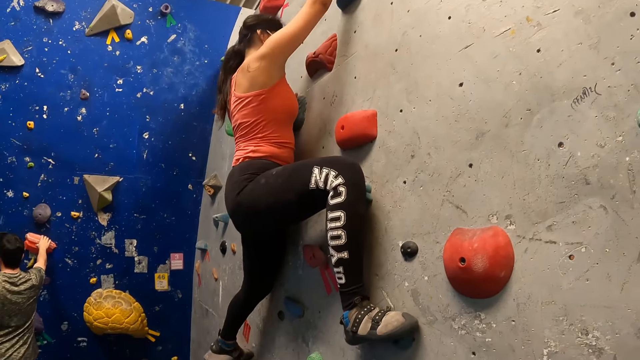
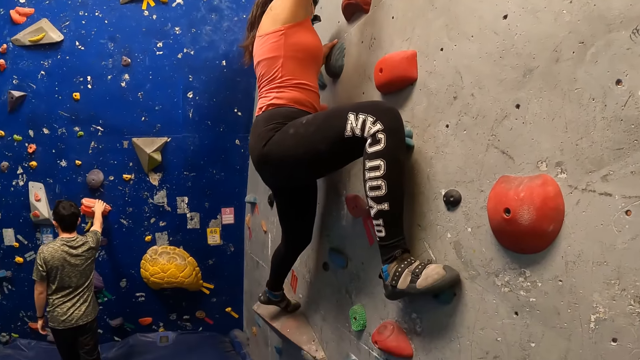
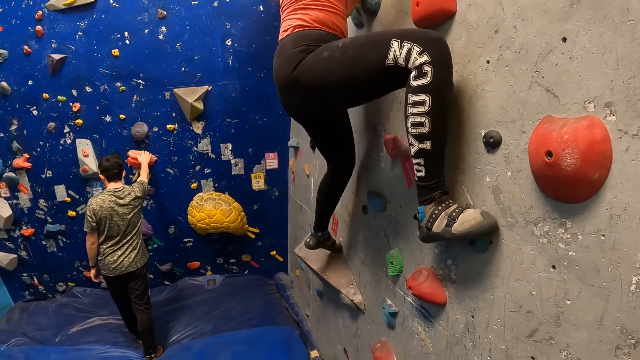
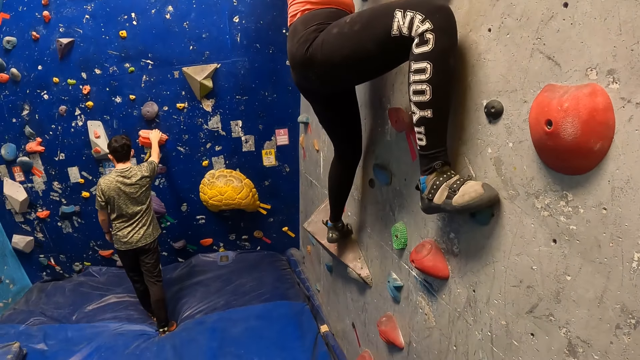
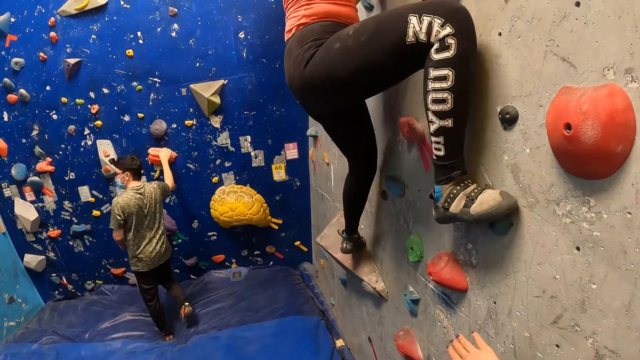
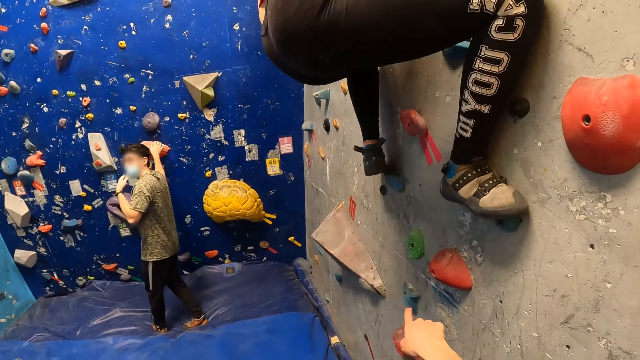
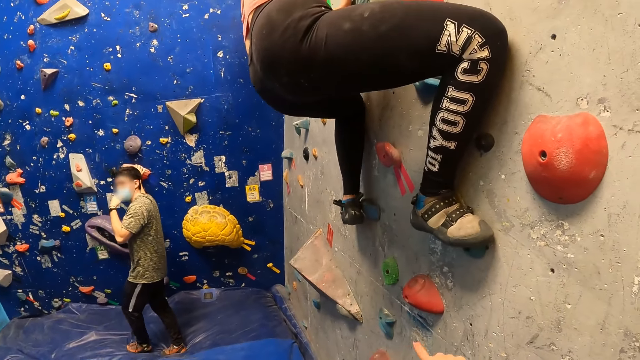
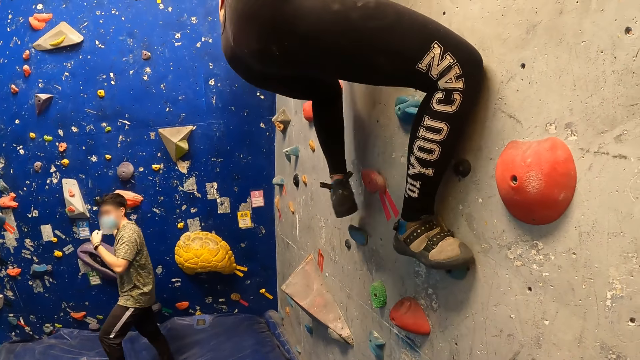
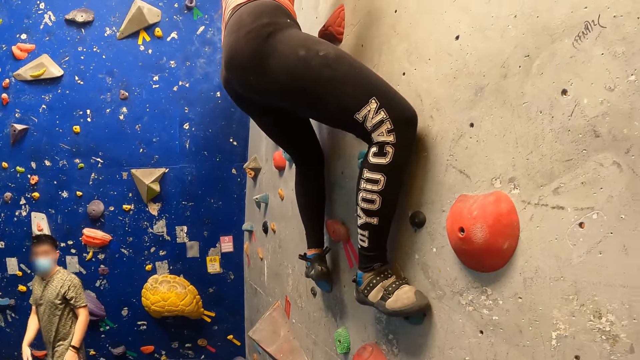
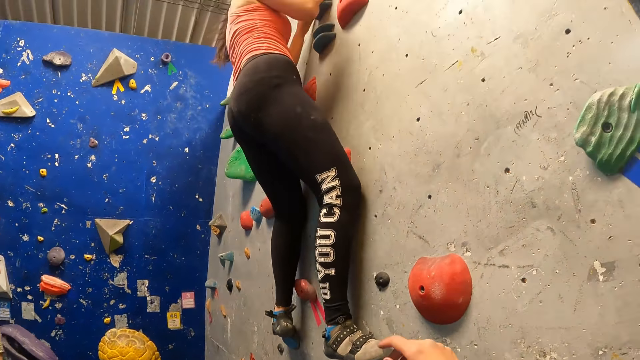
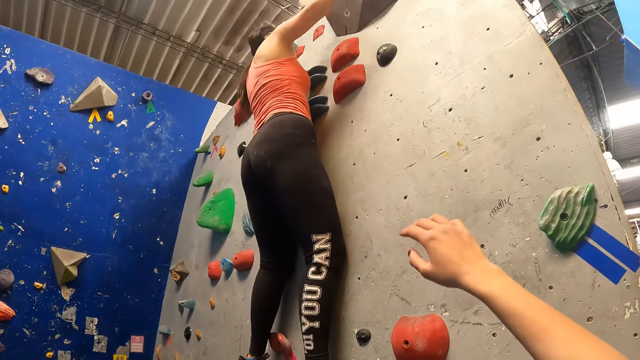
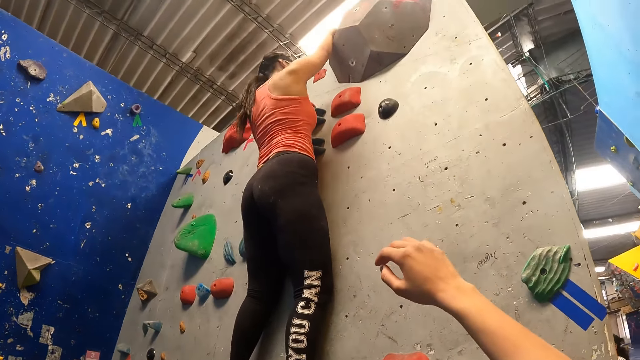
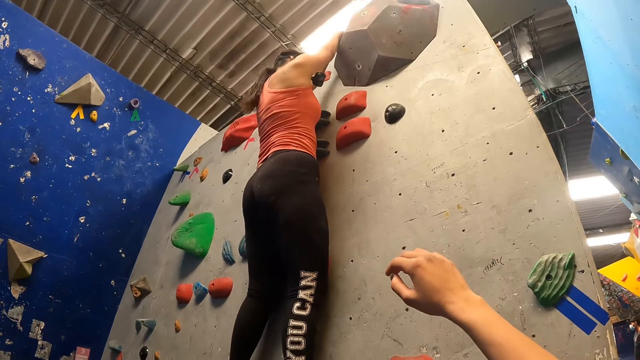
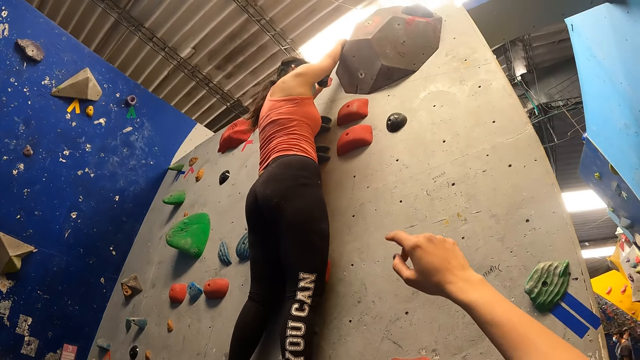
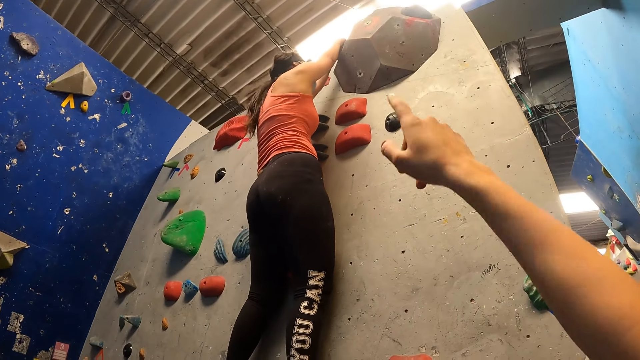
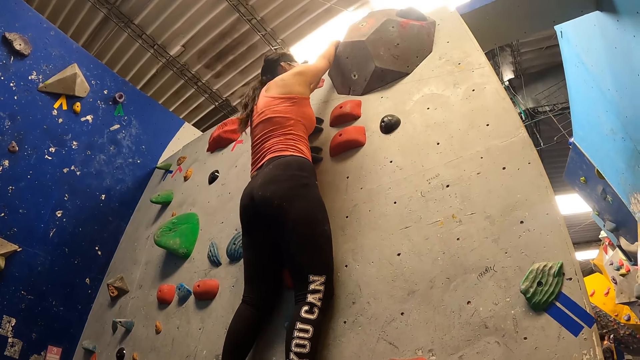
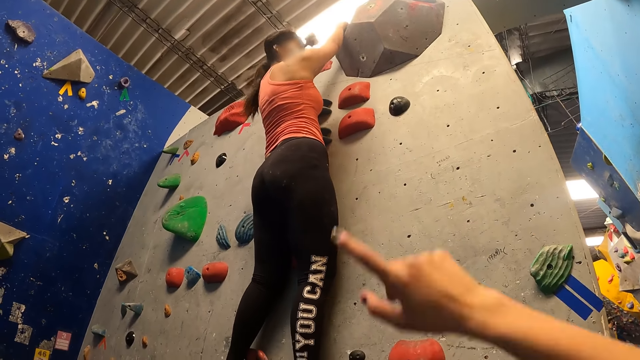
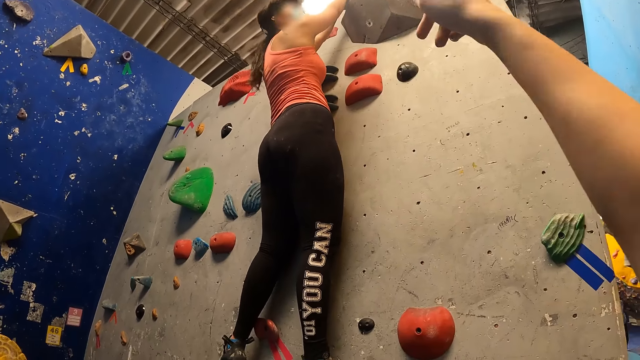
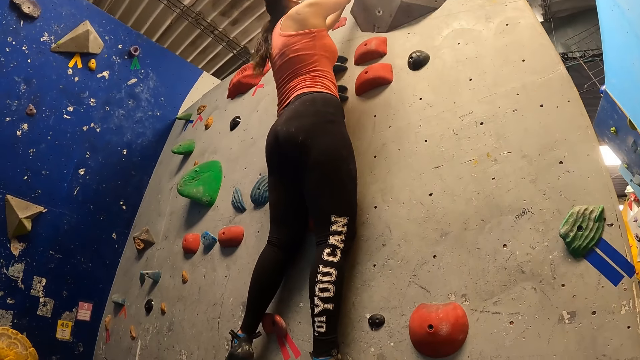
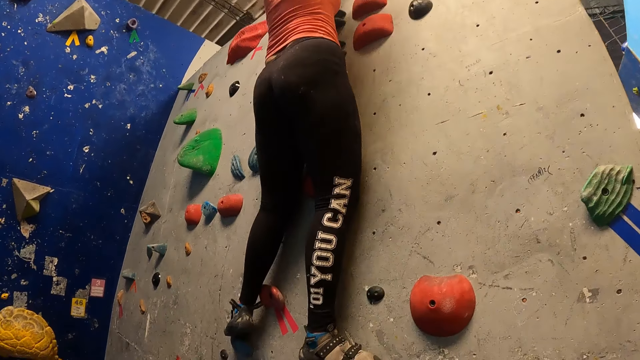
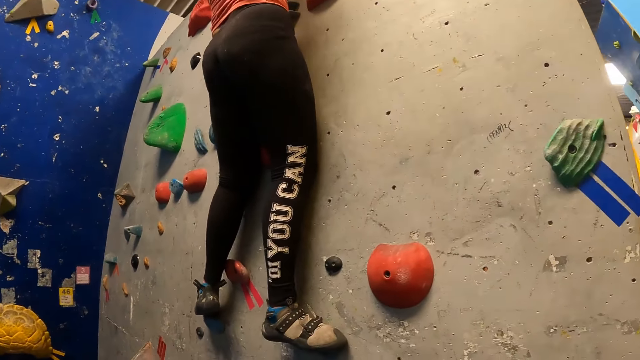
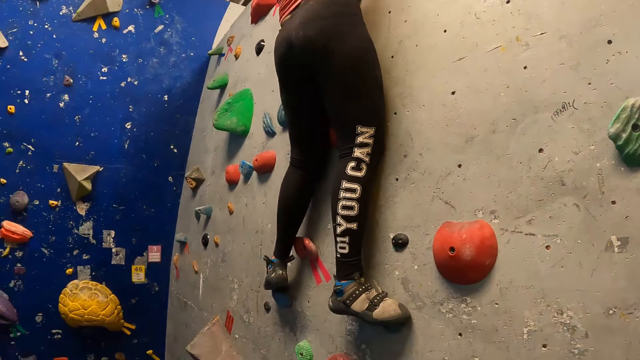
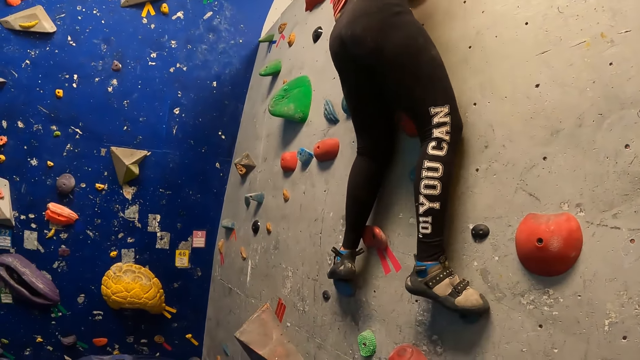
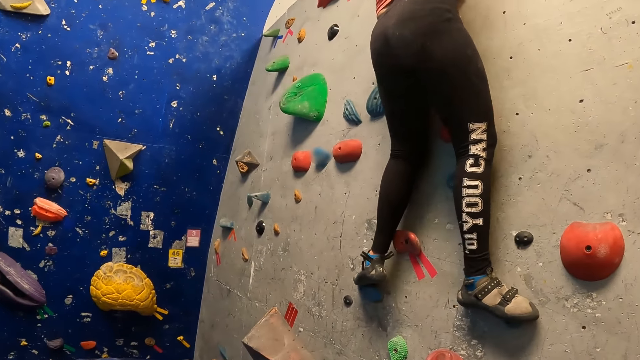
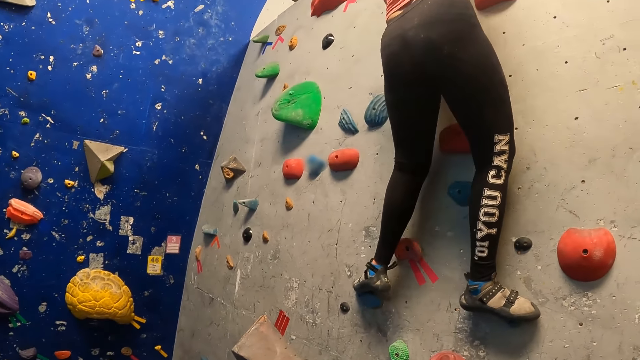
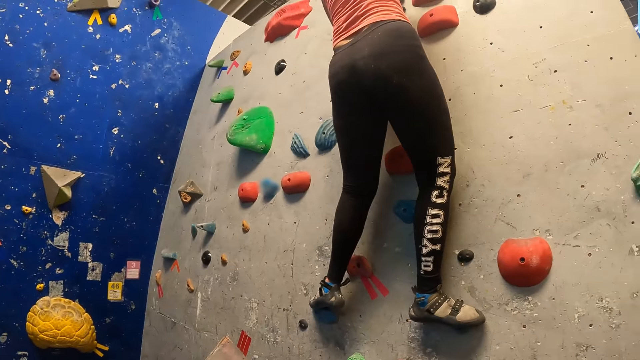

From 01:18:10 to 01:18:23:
The camera wearer points at a lady. They interact with the lady.

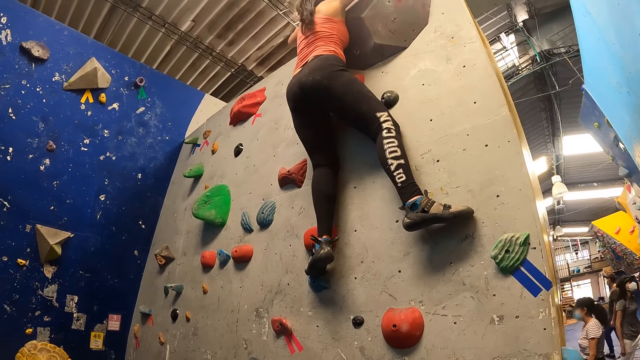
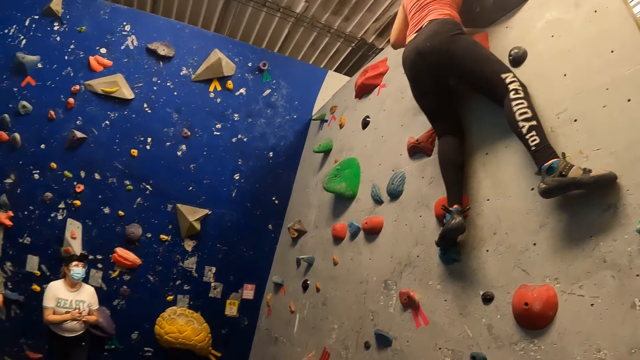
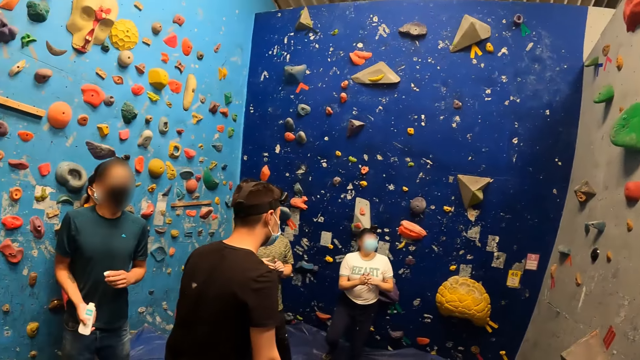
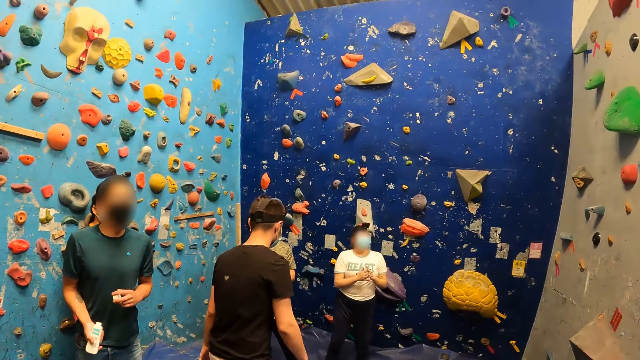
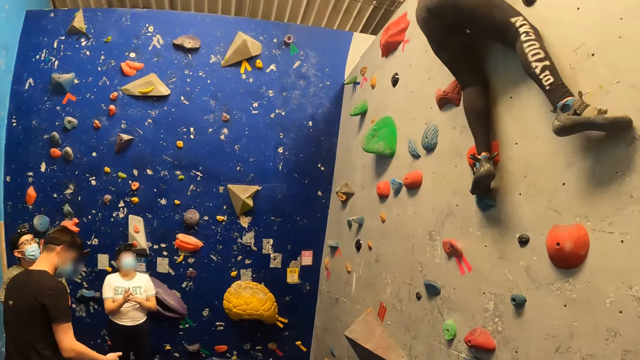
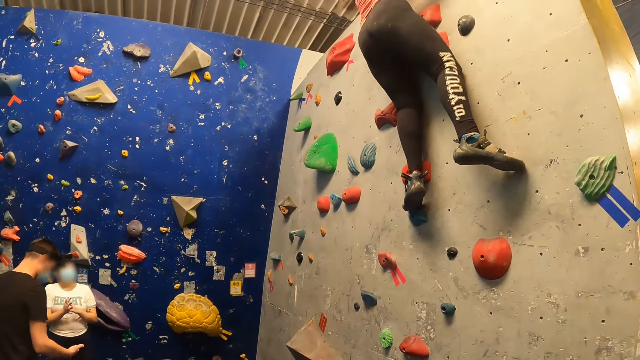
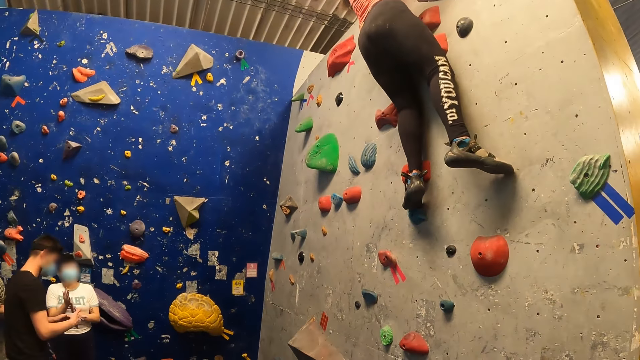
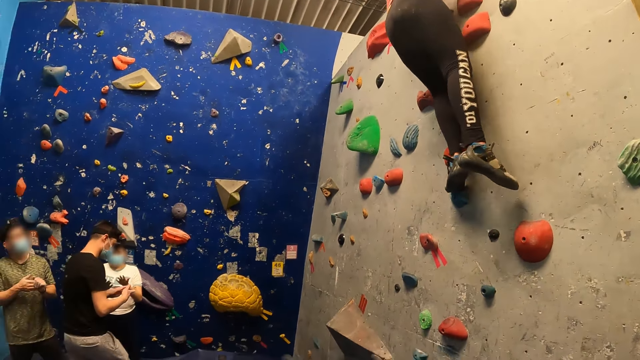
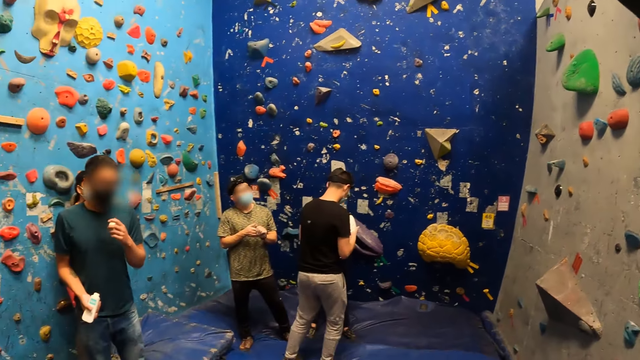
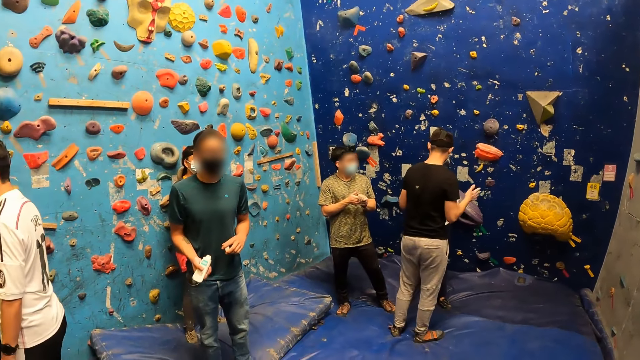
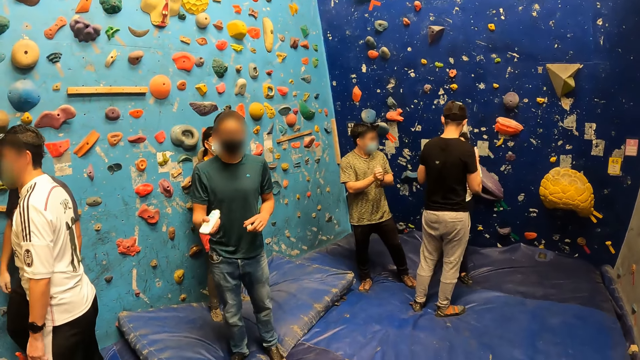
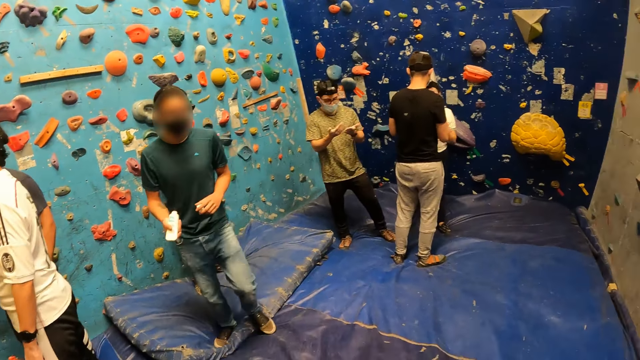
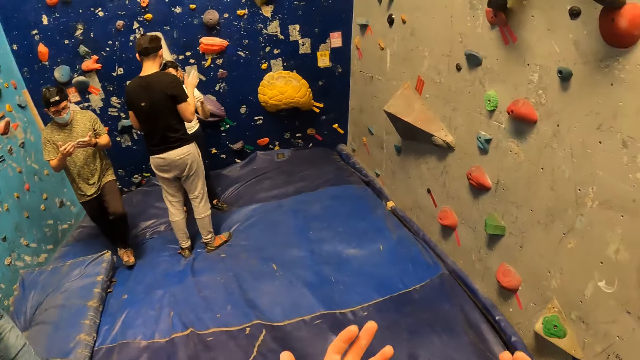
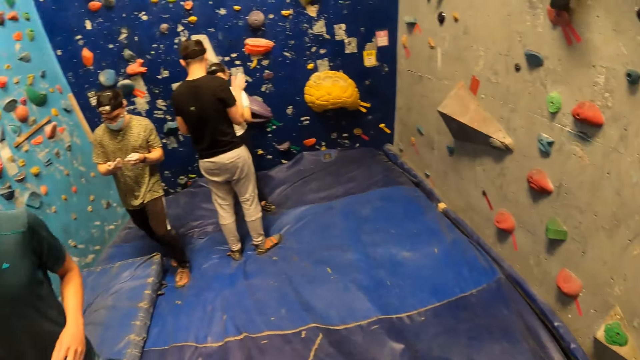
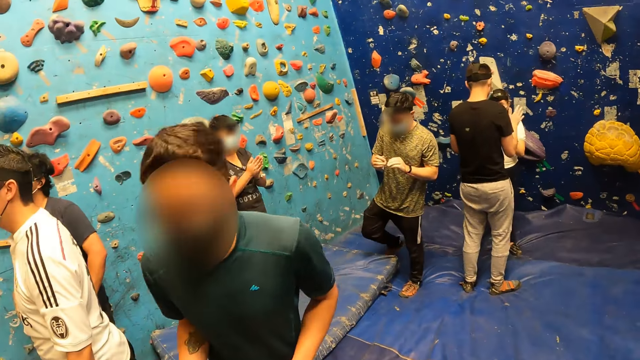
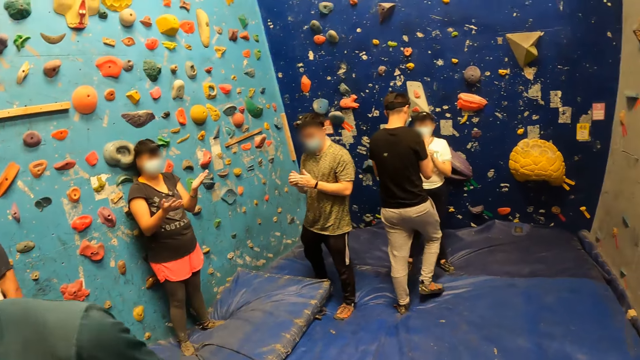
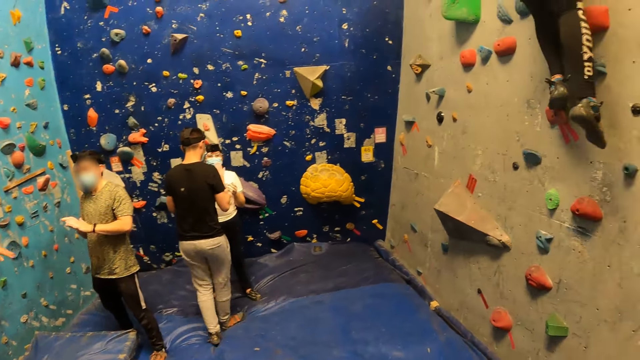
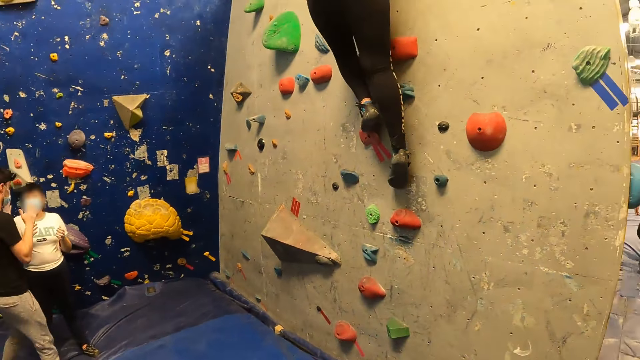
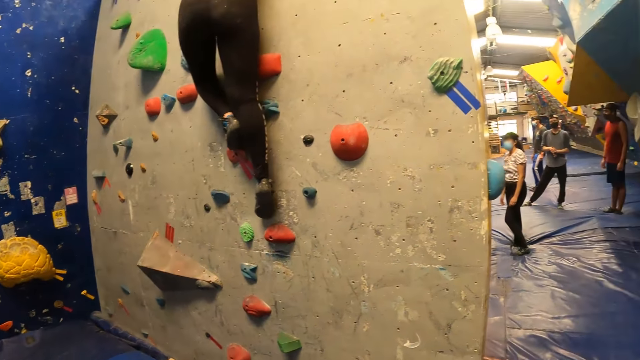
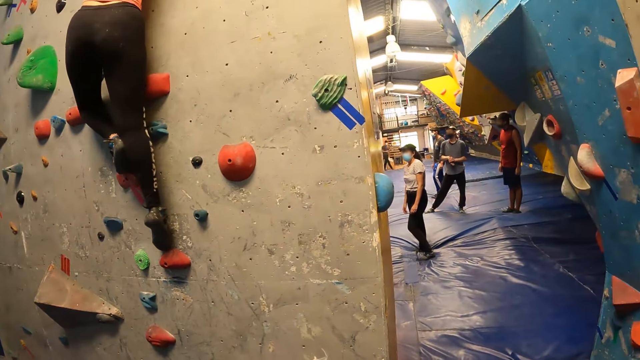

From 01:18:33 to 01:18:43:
The camera wearer looks around. They shake hands.
